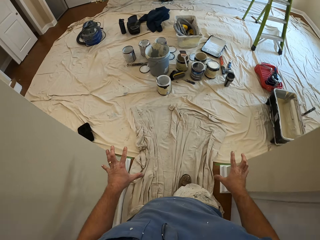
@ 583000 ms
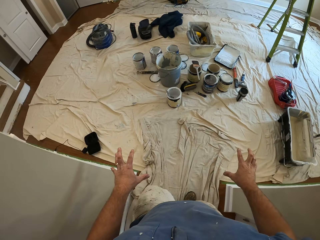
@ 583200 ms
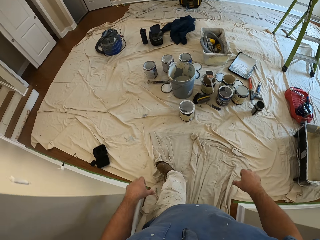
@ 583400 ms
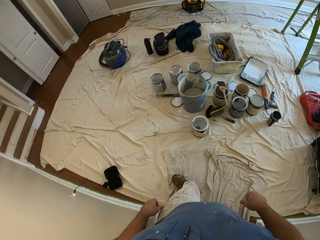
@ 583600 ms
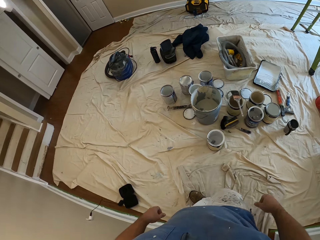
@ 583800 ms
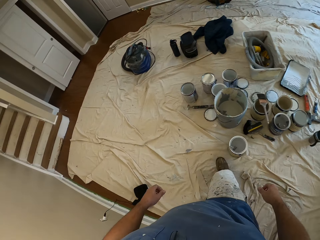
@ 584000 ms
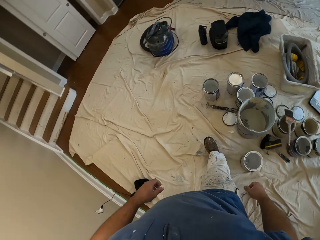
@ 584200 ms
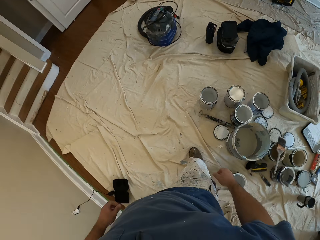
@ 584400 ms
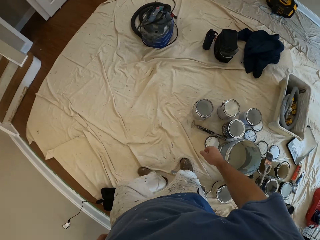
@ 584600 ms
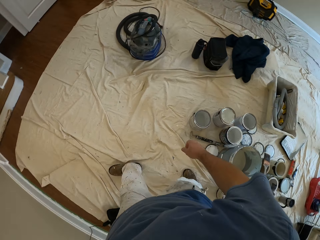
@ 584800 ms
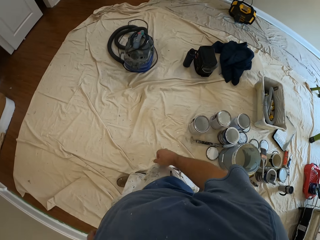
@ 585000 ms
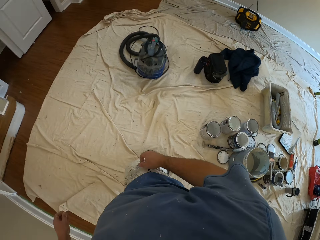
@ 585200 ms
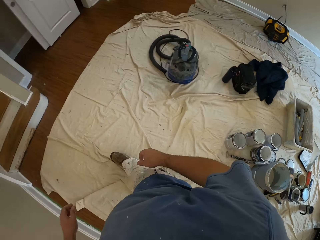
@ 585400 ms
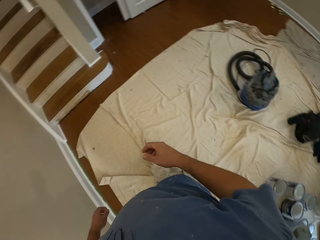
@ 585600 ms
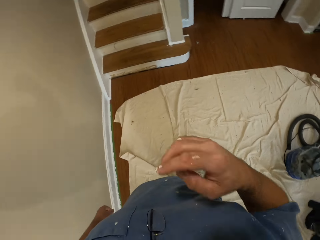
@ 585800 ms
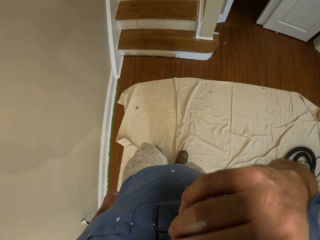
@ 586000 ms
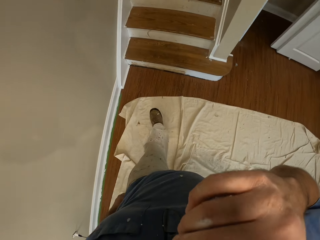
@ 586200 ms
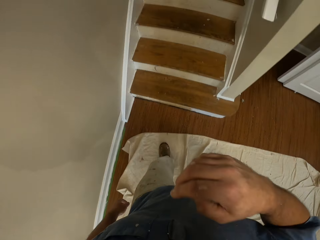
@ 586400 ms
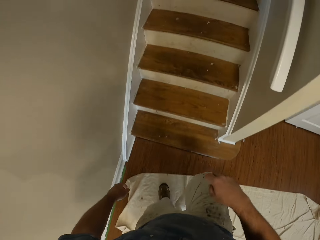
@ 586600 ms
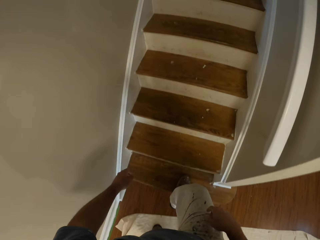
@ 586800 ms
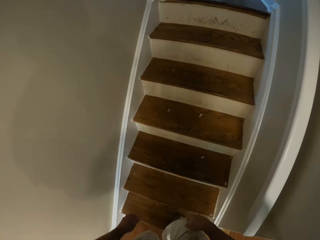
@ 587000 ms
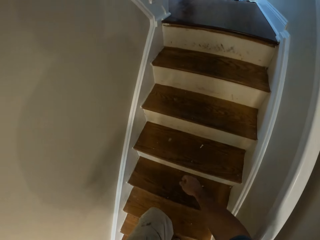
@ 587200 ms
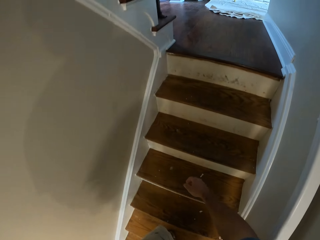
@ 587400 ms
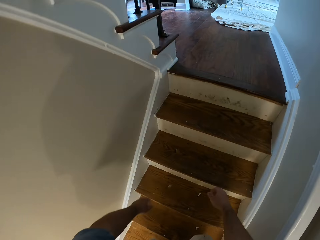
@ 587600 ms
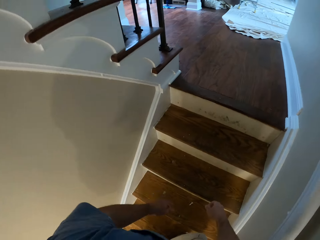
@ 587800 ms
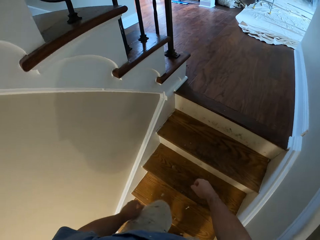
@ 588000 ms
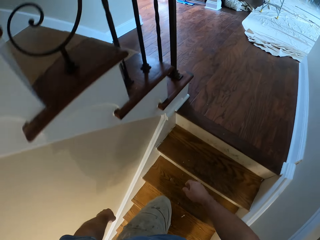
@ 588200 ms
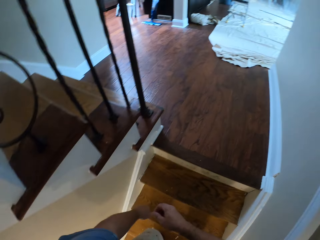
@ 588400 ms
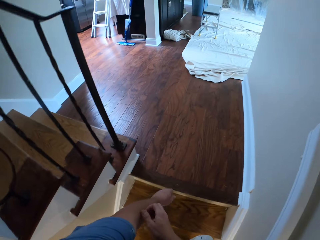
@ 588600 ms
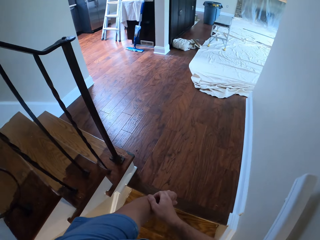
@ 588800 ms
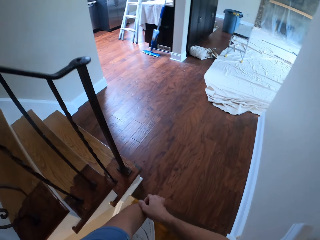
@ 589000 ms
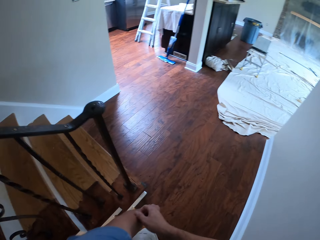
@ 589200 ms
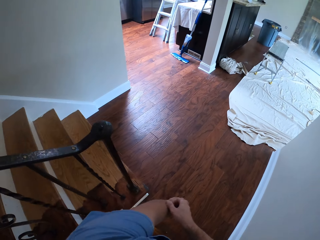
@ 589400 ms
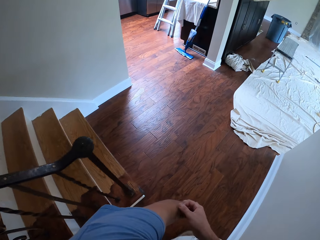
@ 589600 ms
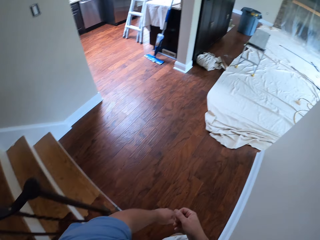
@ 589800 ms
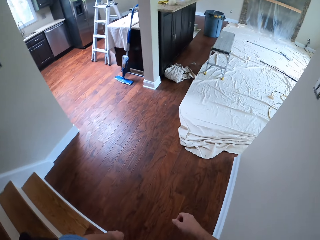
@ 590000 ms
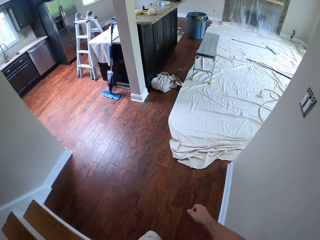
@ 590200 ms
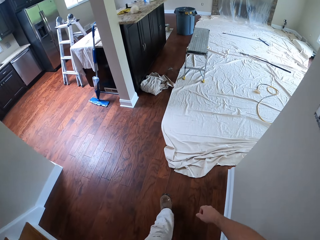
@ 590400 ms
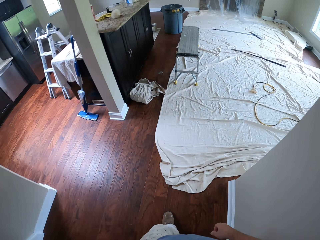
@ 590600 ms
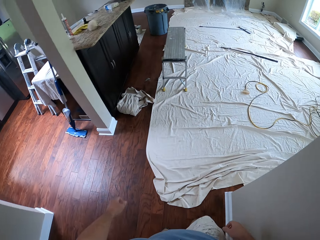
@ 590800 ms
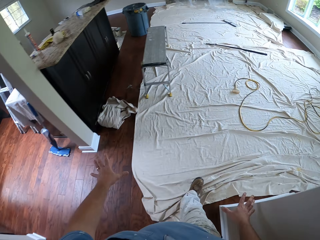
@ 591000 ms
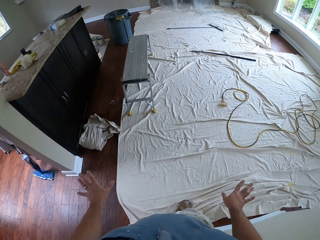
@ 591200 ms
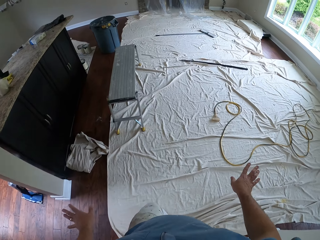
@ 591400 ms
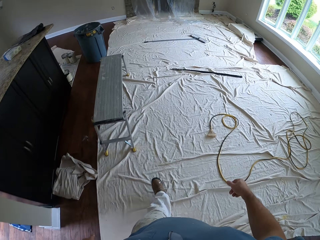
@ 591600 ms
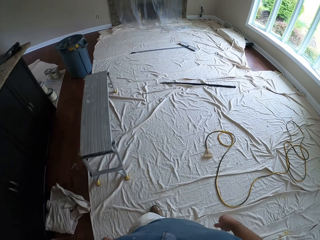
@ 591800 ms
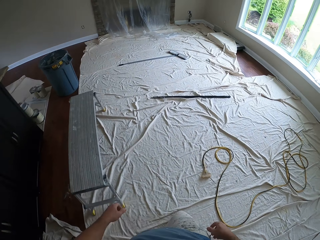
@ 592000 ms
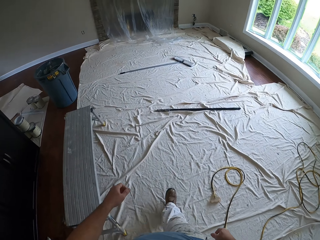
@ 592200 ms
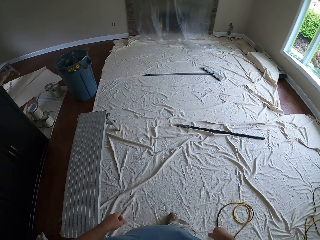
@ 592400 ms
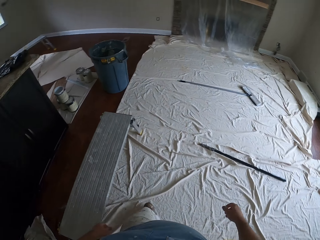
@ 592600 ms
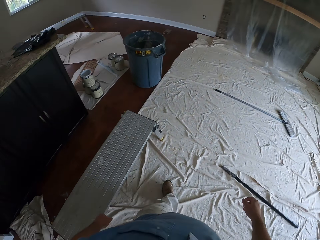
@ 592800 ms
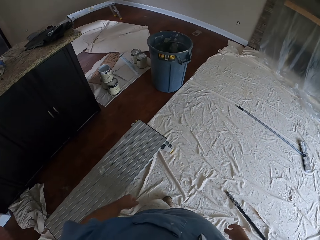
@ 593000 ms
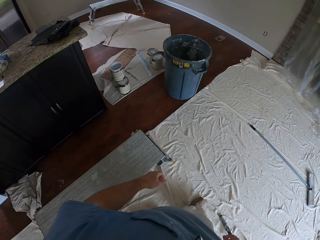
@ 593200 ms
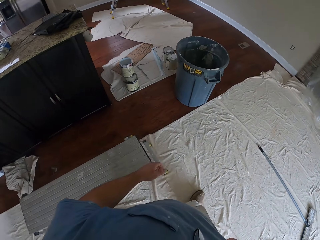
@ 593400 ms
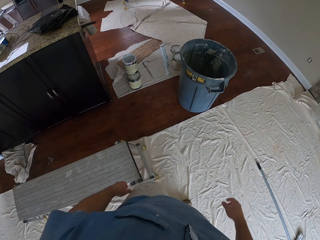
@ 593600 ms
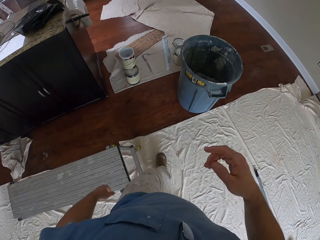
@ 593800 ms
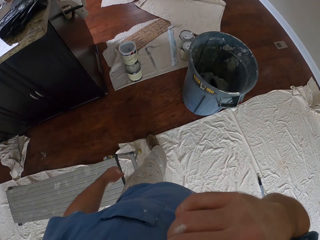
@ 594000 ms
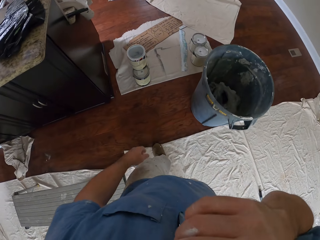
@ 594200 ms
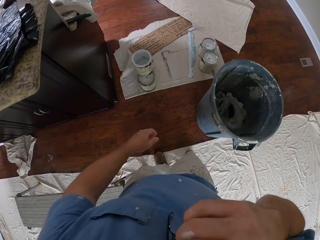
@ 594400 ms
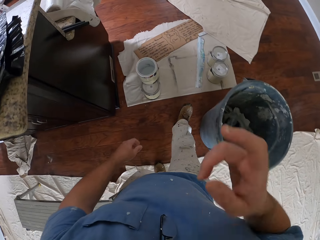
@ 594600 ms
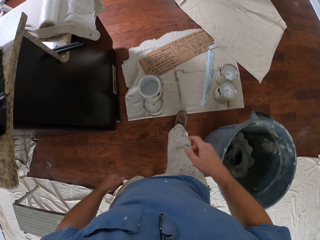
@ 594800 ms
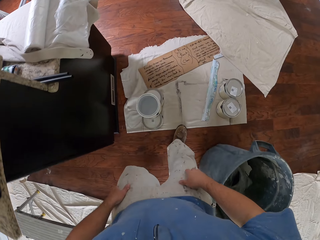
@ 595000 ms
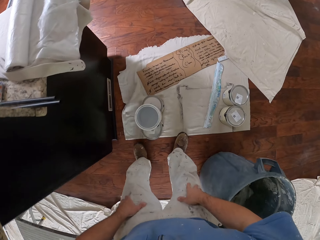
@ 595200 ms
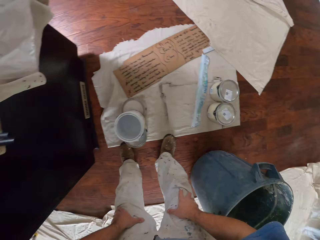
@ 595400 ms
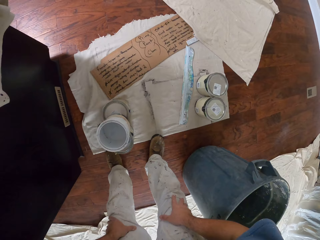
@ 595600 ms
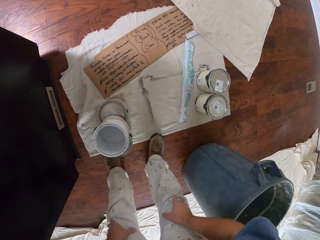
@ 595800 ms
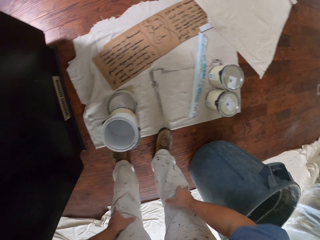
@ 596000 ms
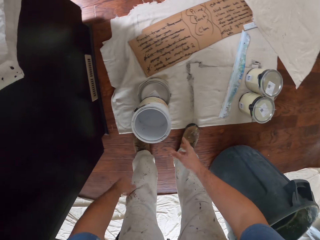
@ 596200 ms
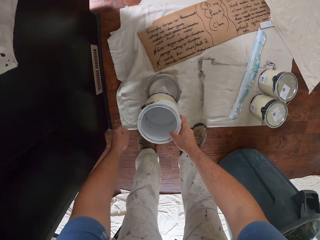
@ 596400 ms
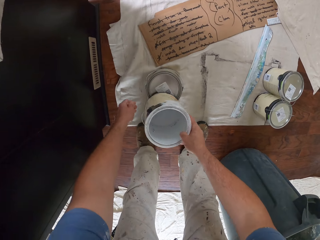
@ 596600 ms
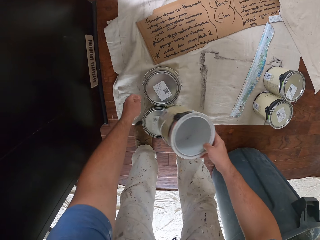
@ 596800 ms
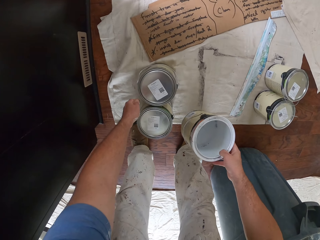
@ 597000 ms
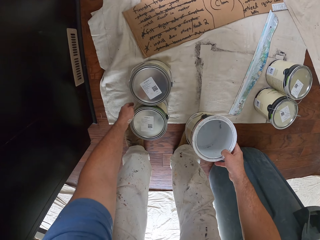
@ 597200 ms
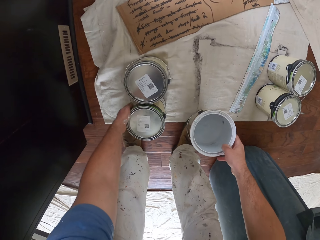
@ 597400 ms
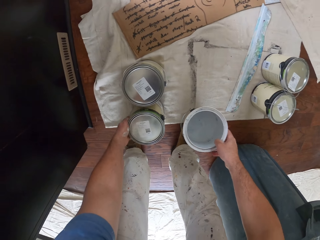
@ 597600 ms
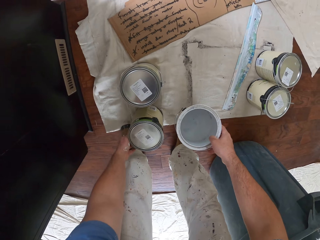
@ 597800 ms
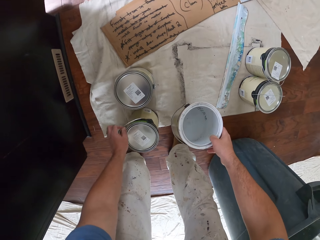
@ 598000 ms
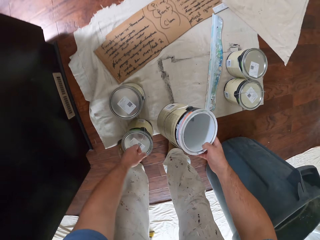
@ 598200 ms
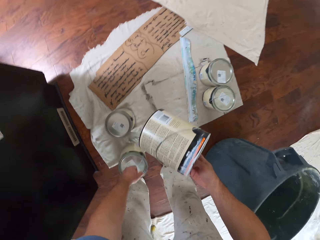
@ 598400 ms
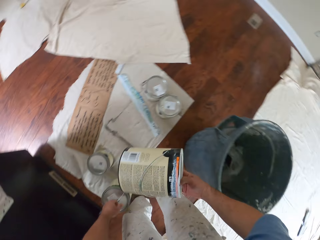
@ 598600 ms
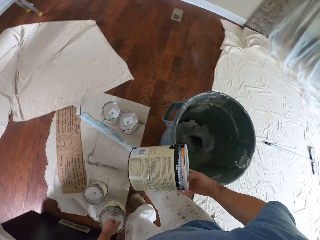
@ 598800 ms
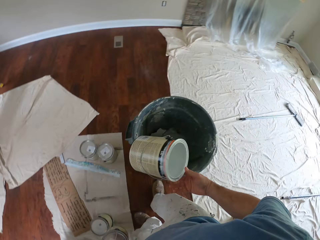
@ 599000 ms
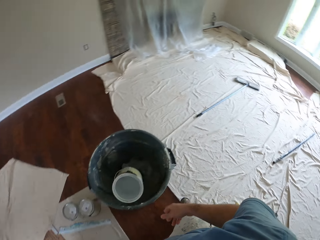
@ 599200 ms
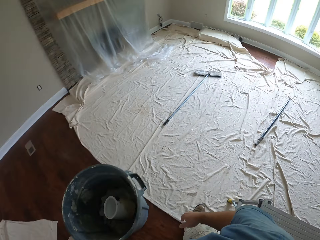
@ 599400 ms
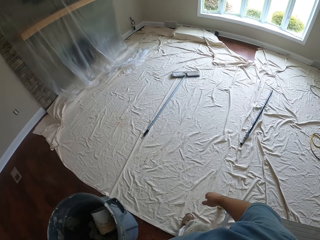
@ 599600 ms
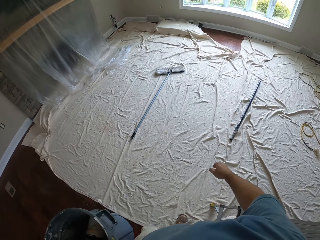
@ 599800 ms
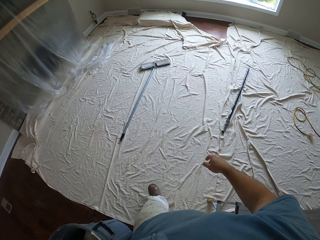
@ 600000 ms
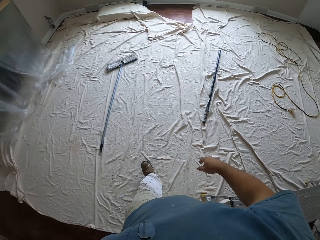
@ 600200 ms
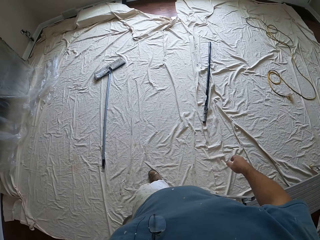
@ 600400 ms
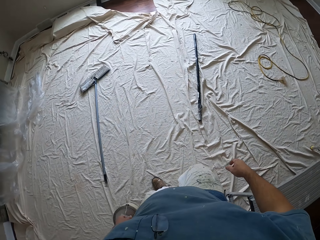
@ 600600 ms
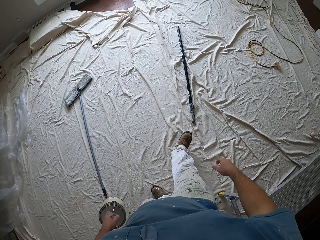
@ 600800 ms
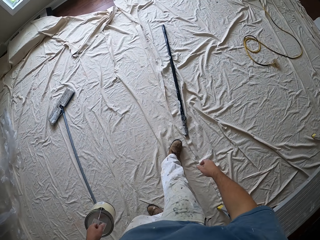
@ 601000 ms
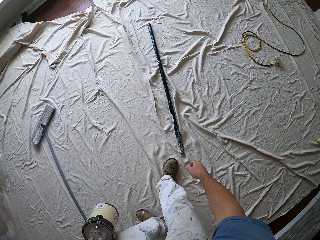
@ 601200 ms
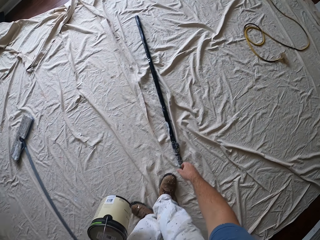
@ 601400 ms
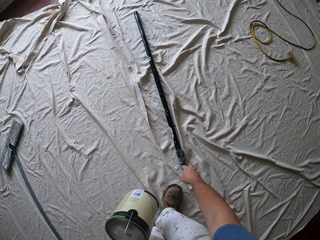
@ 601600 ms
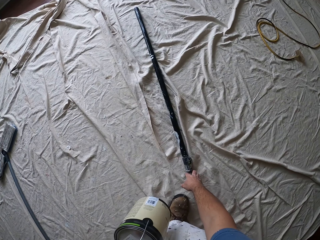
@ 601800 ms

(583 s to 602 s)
The camera wearer touches his face. He climbs up the stairs. He picks up an empty paint can or tin with his right hand. He picks up a paint can cover with his left hand. He picks up another tin. He throws the empty paint can into the bin.

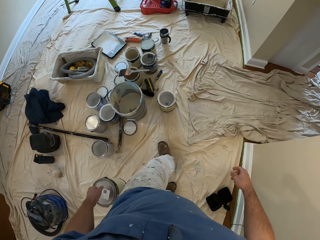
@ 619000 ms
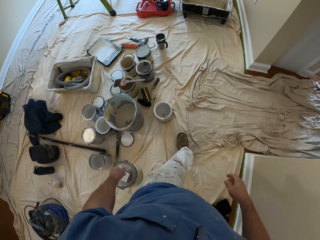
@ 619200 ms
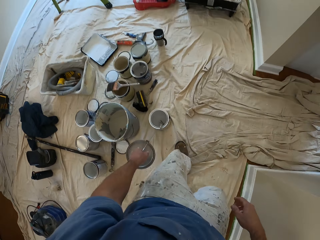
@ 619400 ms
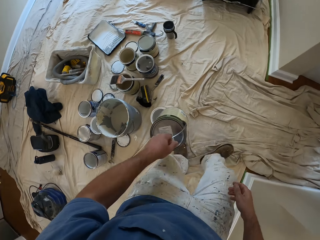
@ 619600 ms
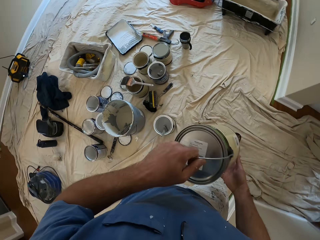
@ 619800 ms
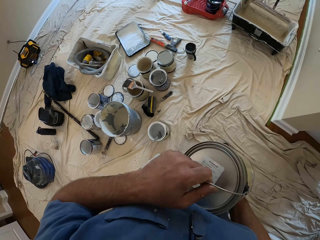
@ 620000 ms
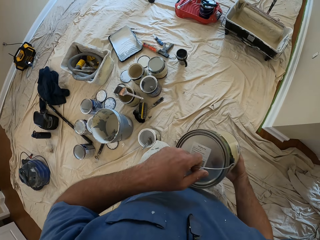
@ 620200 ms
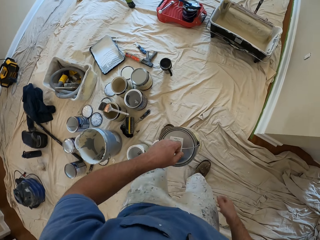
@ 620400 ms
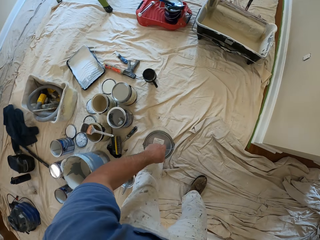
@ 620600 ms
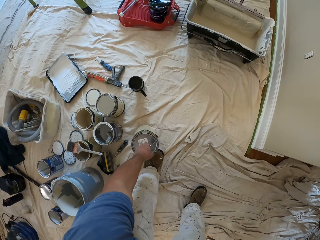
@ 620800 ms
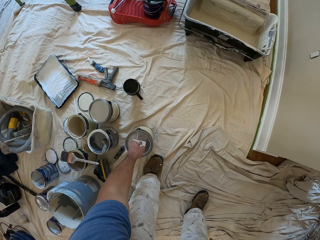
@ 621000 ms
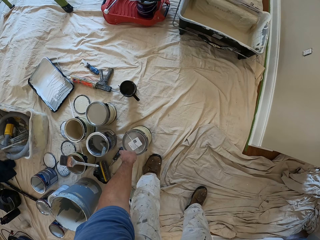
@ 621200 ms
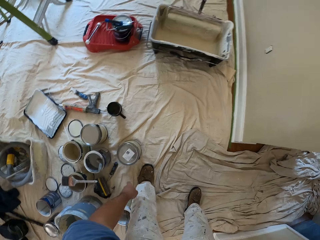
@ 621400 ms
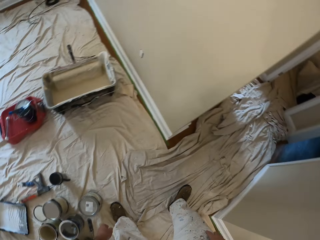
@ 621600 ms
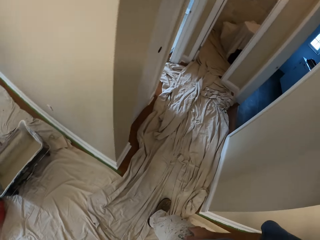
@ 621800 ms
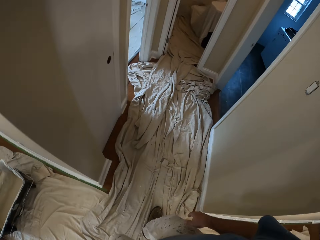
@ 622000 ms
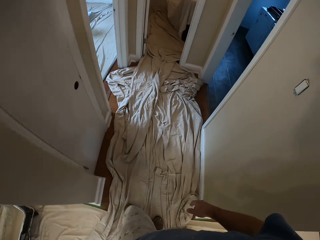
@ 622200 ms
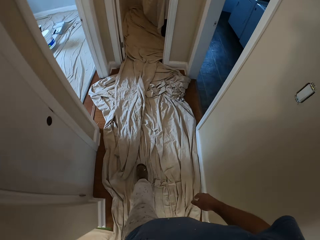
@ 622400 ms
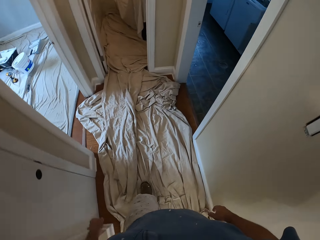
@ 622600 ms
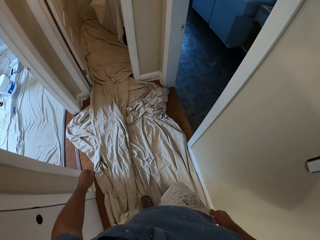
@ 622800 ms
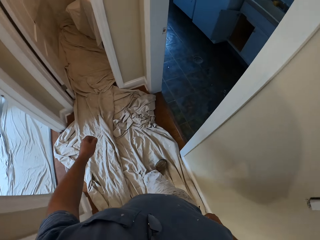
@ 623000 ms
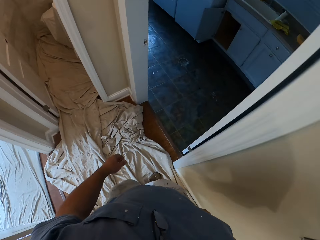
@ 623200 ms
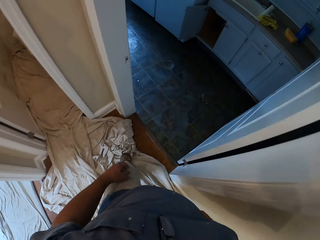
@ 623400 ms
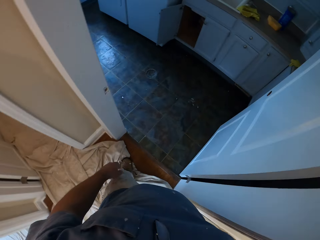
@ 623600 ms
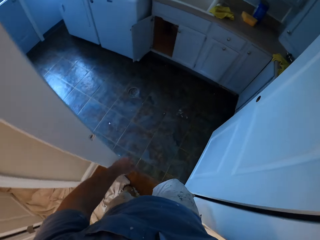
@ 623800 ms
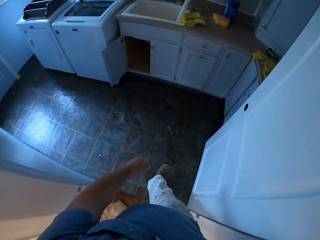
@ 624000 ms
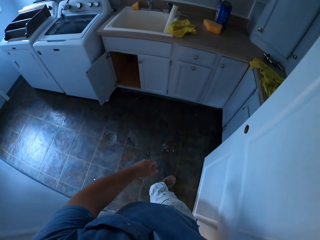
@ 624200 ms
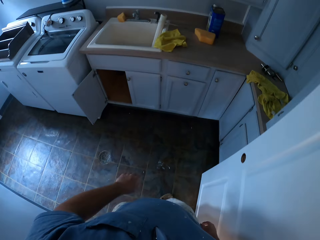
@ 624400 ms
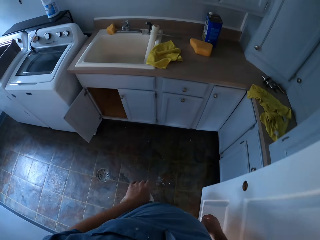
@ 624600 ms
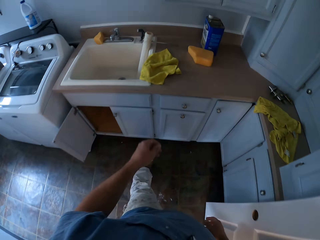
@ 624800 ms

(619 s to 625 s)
The camera wearer lifts a tin. They place the tin on the floor. They walk in a room.
